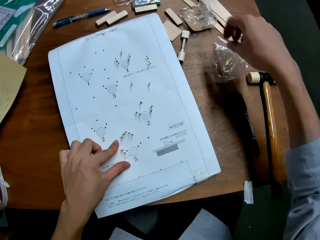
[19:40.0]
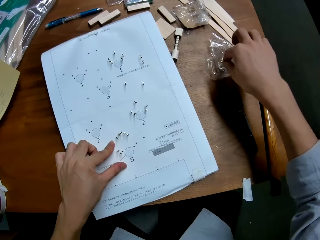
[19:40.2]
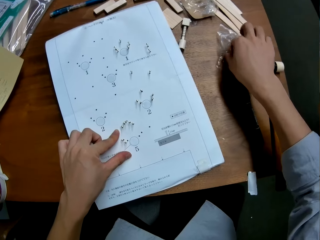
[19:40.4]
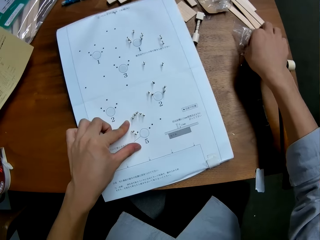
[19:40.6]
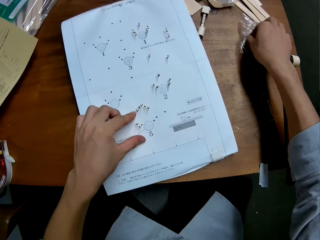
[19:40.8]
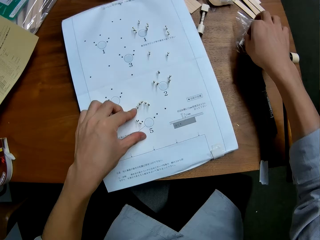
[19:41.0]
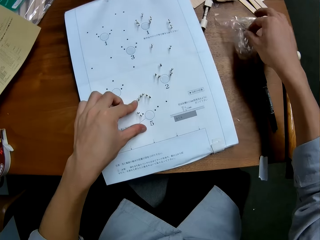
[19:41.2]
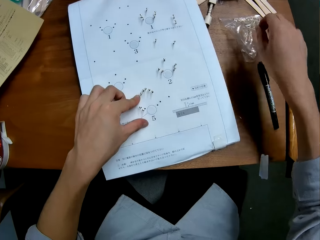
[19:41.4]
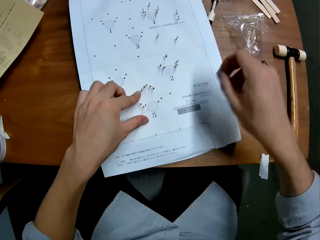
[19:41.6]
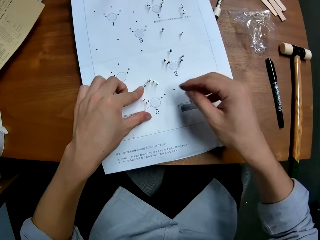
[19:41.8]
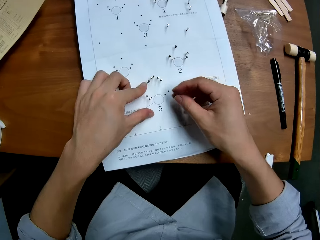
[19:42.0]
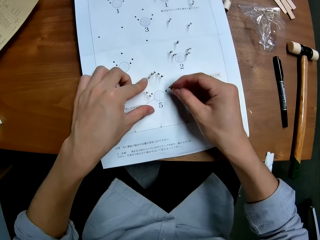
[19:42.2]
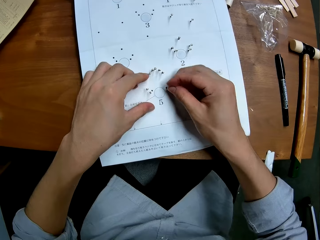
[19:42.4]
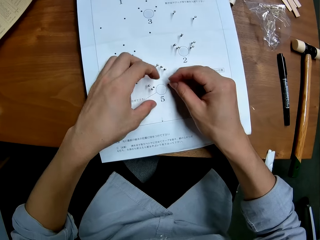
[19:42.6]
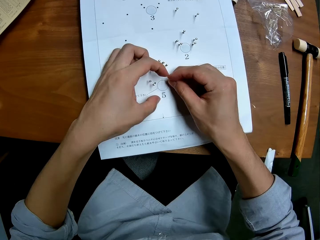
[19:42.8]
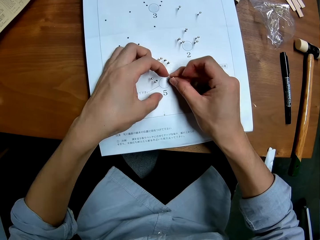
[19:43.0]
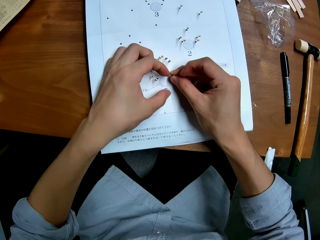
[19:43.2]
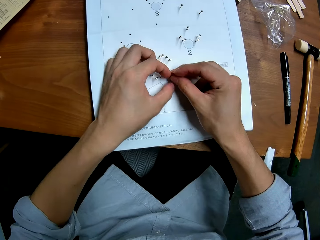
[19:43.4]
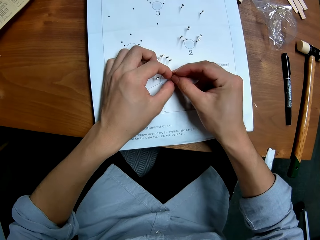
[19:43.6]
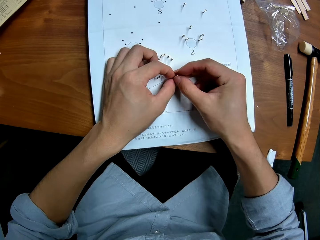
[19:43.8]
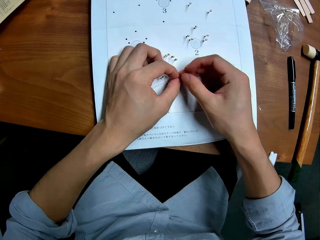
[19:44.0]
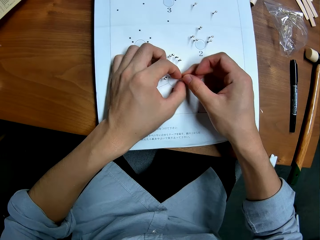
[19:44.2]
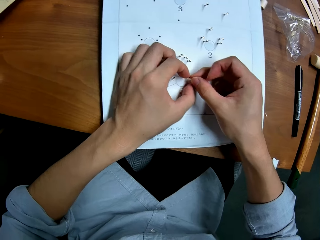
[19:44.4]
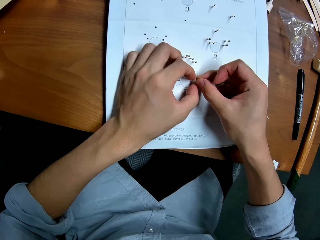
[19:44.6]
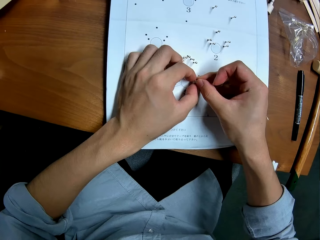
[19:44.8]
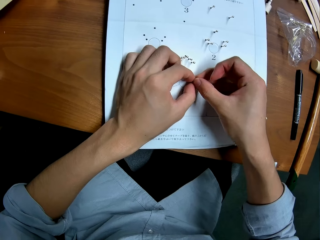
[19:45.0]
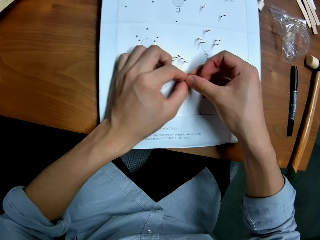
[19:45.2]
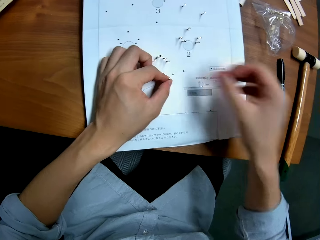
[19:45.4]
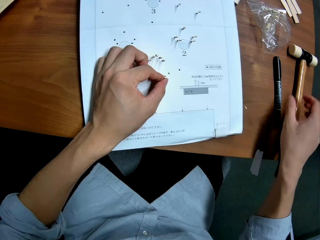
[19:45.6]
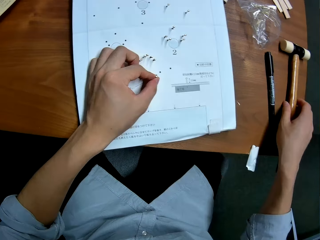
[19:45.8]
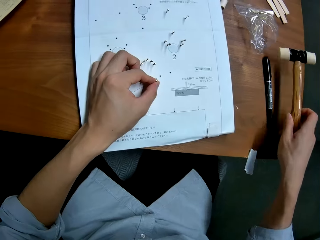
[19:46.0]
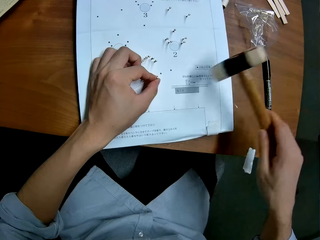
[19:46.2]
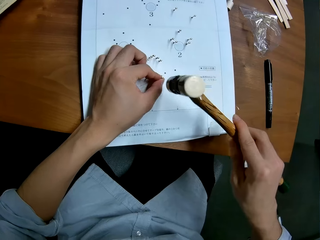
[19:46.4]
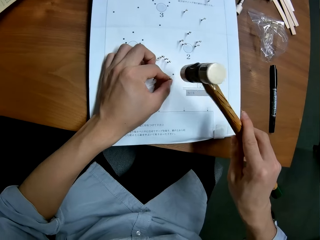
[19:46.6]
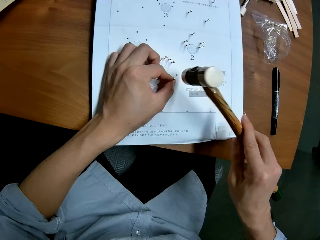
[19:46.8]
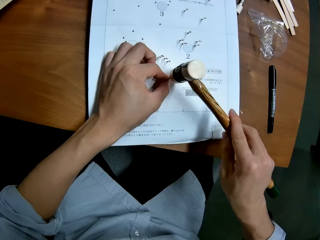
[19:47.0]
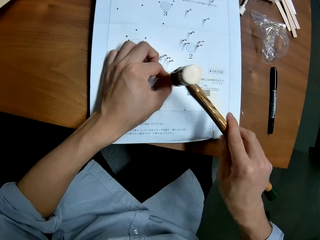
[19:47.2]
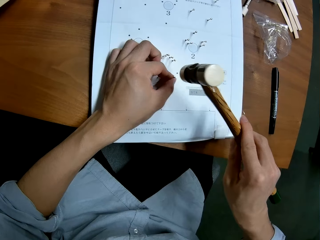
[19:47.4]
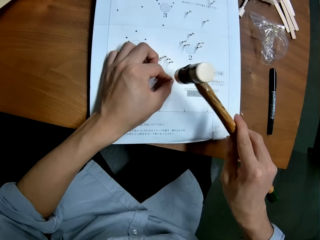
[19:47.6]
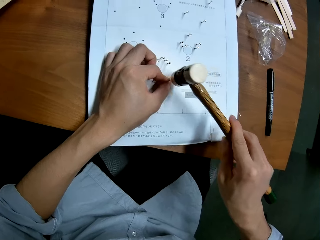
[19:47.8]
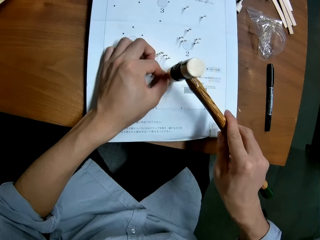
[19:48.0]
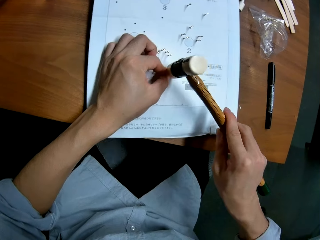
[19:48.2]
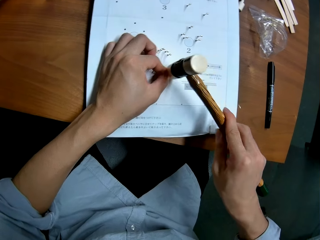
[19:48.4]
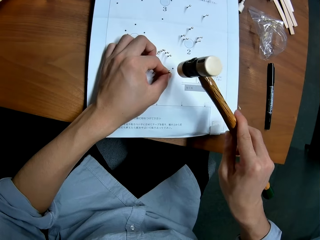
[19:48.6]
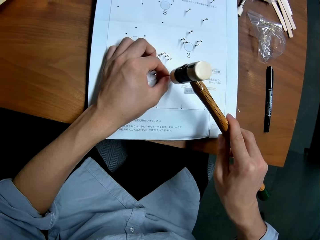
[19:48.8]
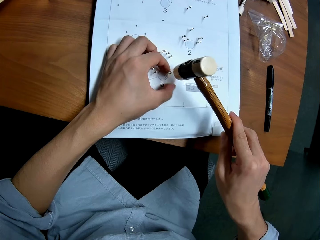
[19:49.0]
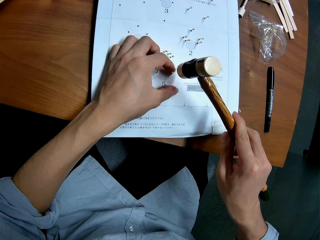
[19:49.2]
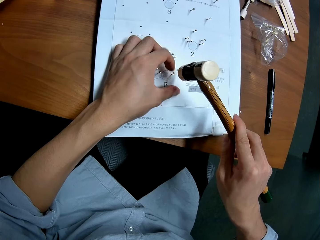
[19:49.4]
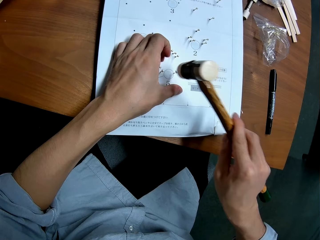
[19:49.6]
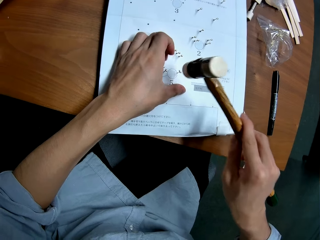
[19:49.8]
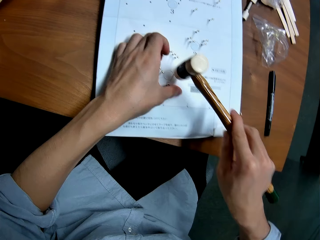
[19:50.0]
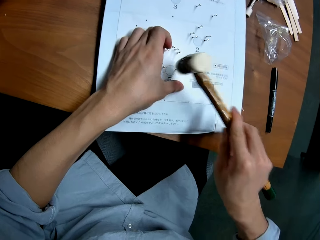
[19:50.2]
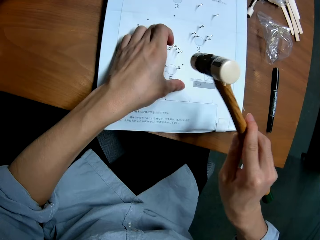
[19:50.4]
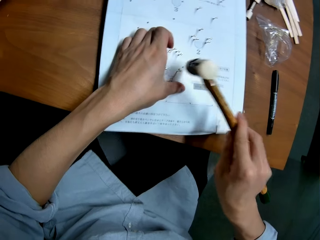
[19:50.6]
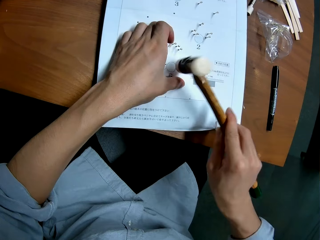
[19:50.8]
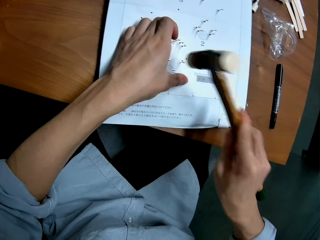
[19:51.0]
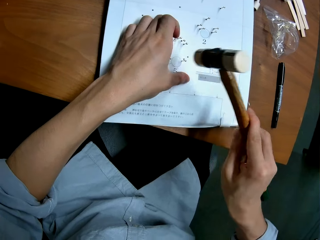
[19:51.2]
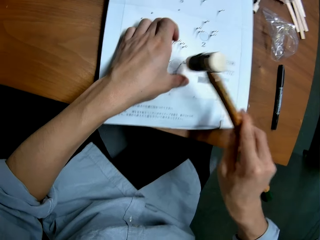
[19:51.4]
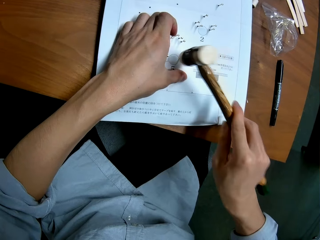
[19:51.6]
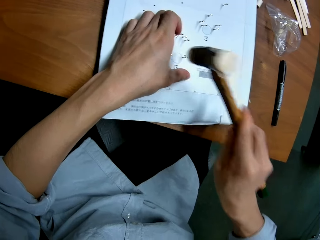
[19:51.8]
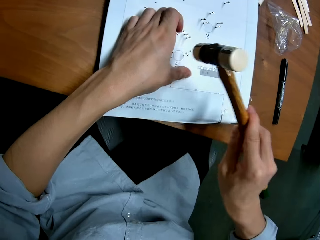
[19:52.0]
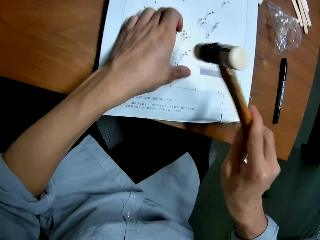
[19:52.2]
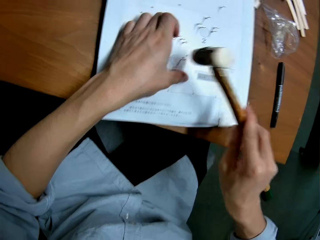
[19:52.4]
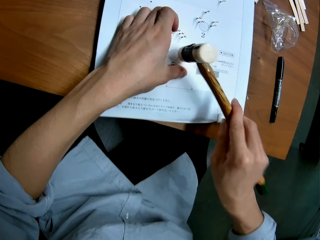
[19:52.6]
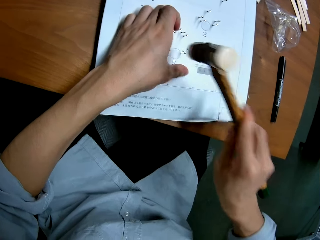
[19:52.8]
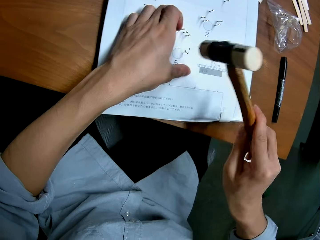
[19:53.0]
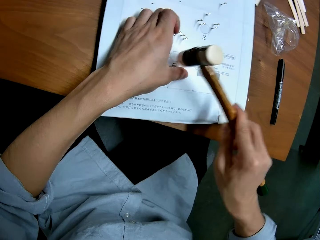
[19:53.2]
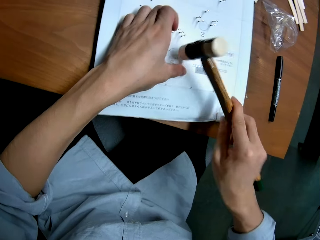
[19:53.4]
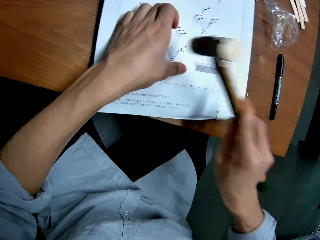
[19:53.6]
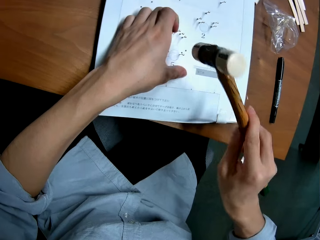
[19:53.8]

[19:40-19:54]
The camera wearer picks a pin from the package on the table with his right hand. He inserts the pin into a hole in the leaflet with both hands. He picks up the ballpein hammer from the table with his right hand. He hits the panel pin into the hole in the leaflet with the hammer. He holds the leaflet with his left hand.

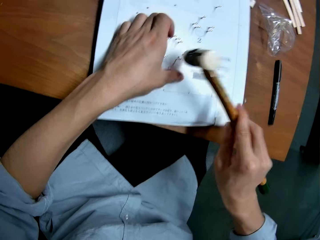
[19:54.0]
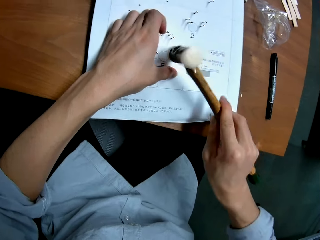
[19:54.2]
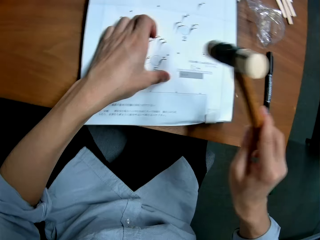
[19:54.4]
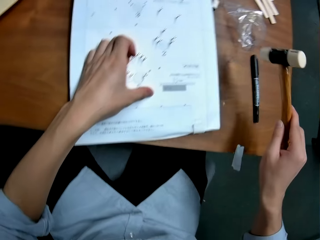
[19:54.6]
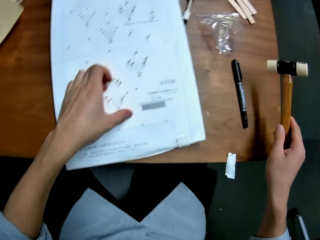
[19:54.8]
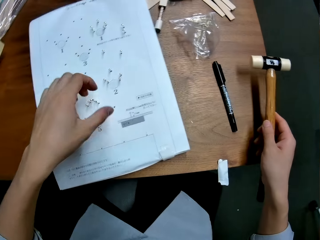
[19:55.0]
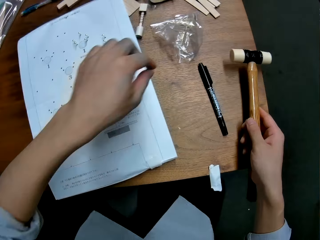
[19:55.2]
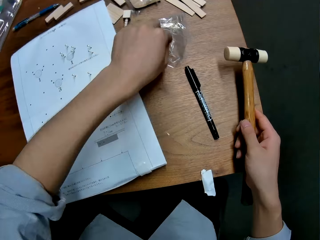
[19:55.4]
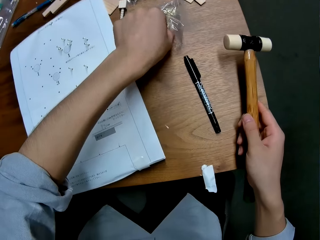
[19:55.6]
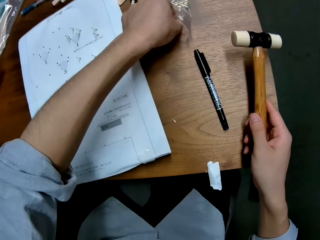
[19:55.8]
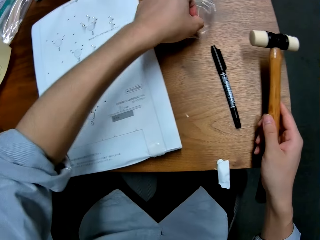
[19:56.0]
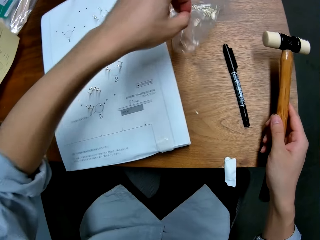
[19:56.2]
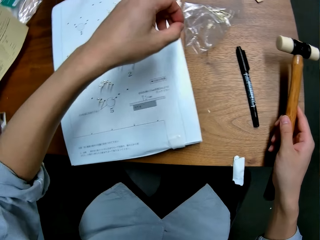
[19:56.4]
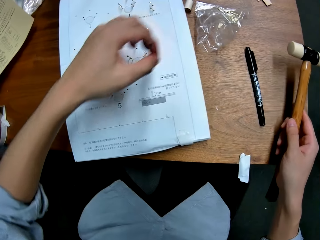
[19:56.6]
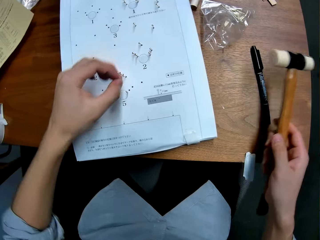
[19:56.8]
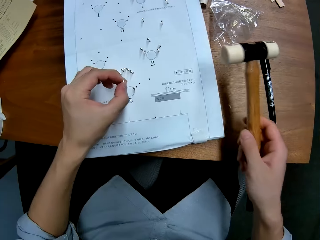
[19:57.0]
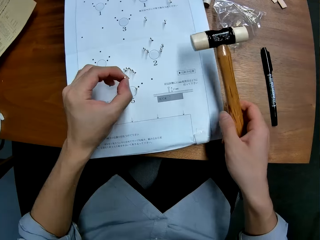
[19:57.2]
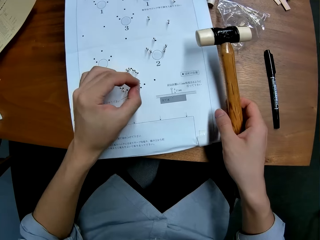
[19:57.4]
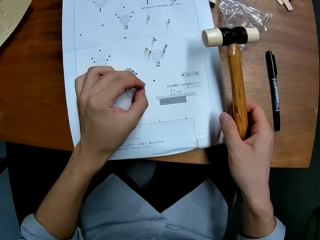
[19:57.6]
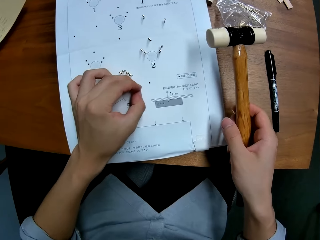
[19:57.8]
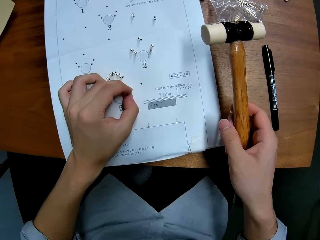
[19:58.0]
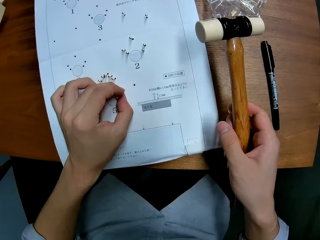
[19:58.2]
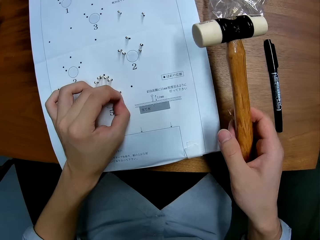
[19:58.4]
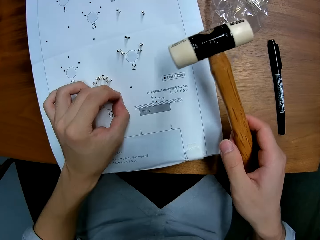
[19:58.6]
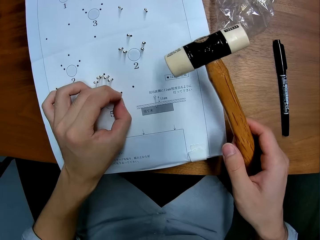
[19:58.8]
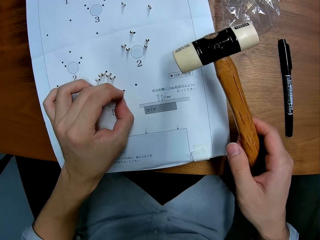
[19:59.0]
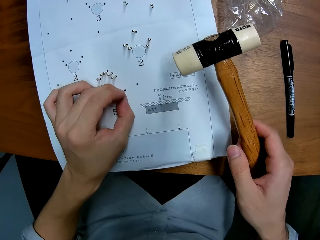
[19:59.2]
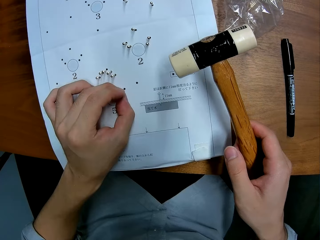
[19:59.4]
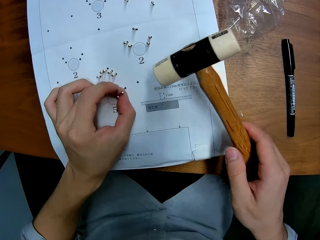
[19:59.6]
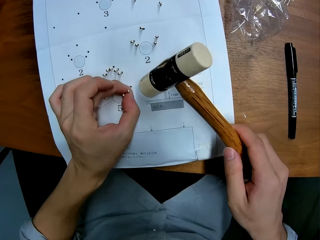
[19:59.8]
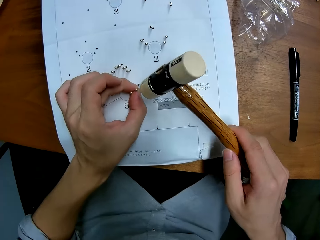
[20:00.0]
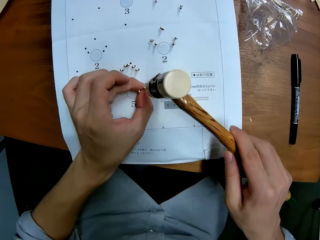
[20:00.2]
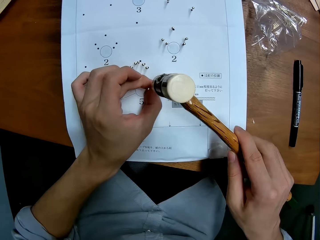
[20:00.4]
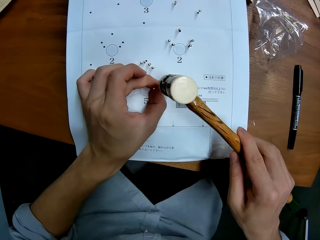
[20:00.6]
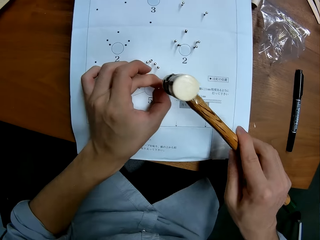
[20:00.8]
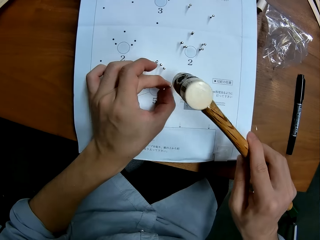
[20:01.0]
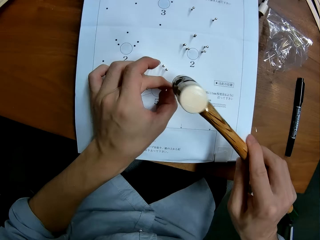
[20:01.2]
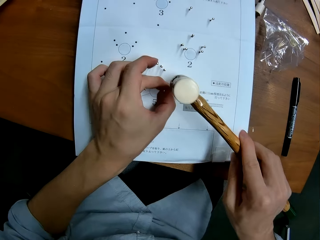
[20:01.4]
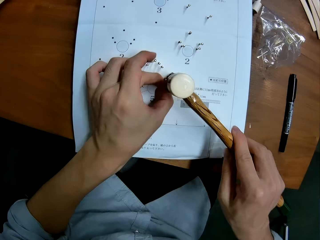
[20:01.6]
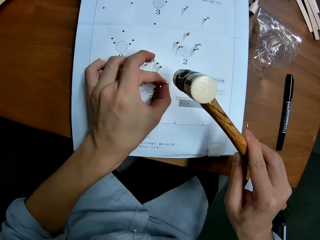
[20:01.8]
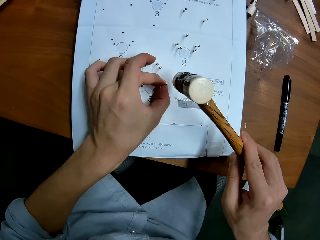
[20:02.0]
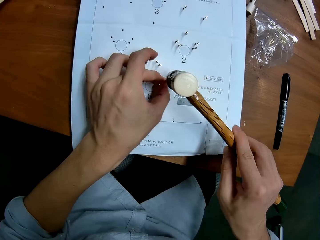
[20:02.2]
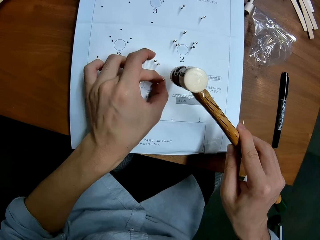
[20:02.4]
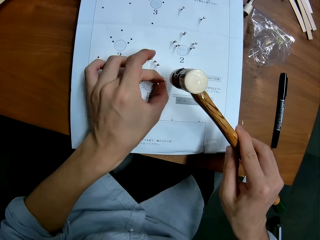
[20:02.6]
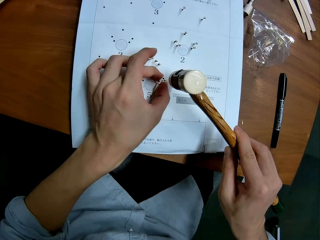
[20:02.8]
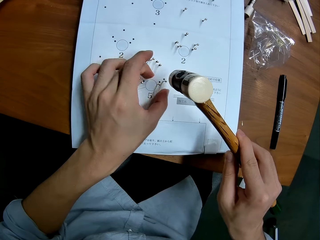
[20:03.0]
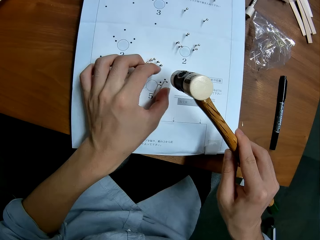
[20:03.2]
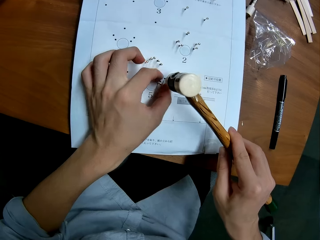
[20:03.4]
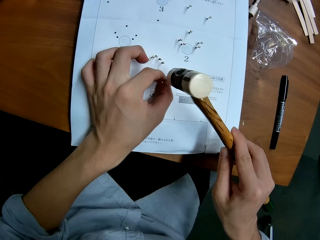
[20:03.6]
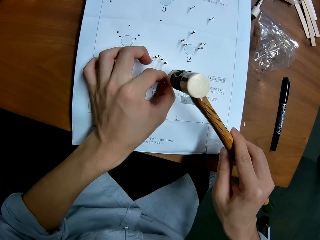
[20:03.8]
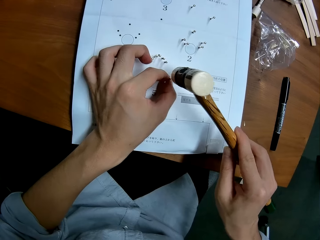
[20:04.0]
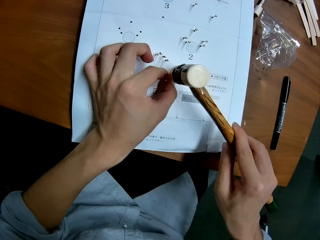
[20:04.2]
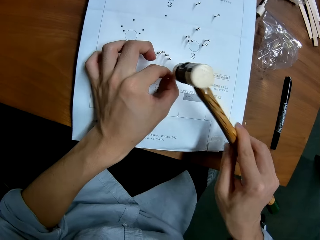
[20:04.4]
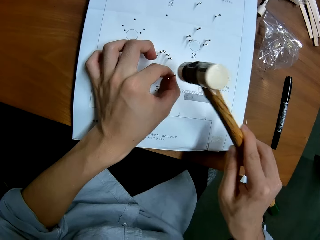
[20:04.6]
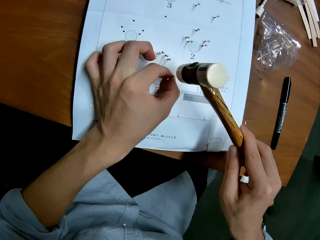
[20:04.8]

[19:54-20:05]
The camera wearer picks a pin from the package on the table with his left hand. He places his right hand on the table. He inserts the pin into a hole in the leaflet with his left hand. He hits the panel pin into the hole in the leaflet with the hammer. He holds the leaflet with his left hand.
